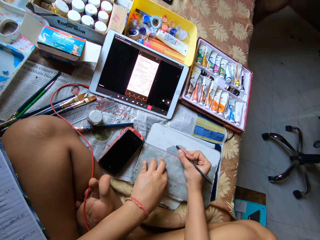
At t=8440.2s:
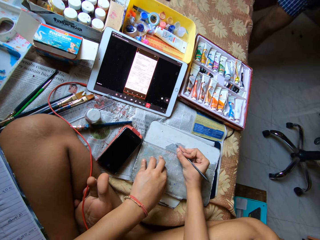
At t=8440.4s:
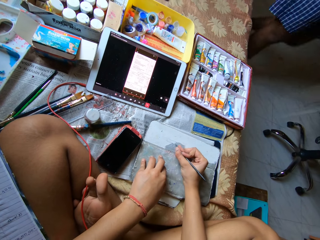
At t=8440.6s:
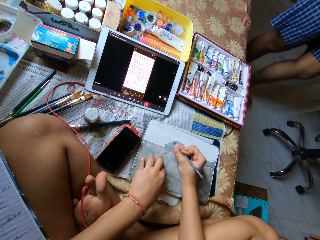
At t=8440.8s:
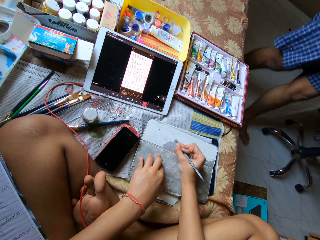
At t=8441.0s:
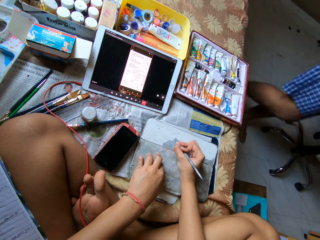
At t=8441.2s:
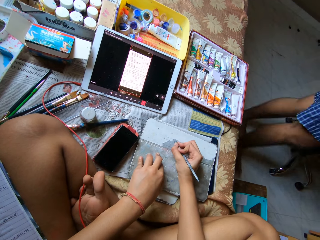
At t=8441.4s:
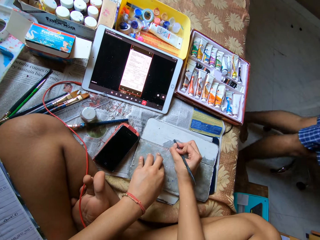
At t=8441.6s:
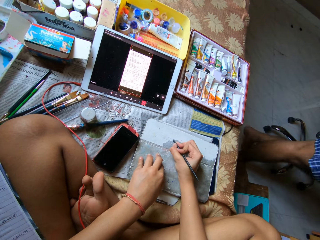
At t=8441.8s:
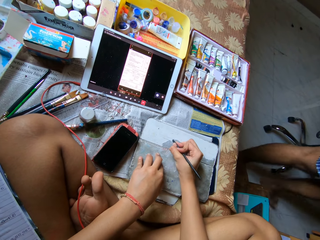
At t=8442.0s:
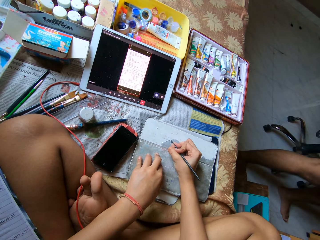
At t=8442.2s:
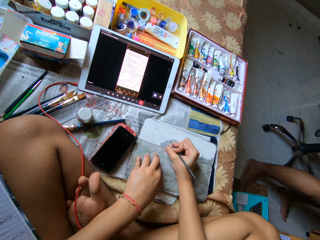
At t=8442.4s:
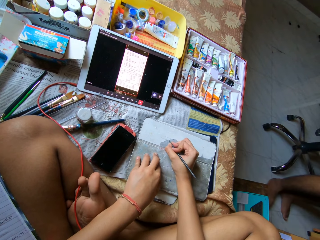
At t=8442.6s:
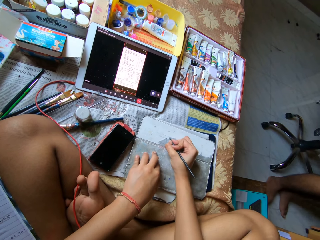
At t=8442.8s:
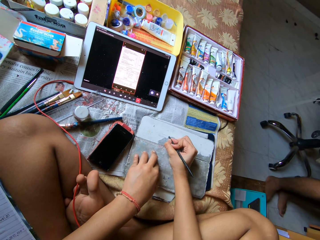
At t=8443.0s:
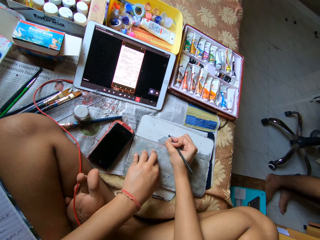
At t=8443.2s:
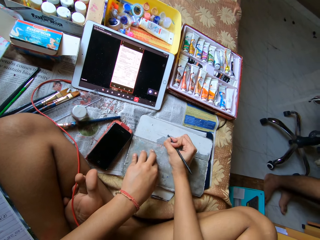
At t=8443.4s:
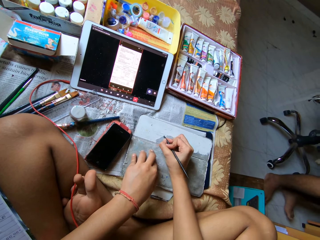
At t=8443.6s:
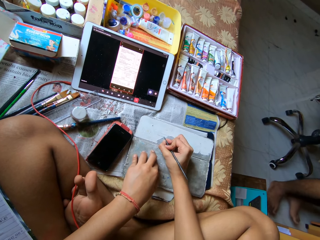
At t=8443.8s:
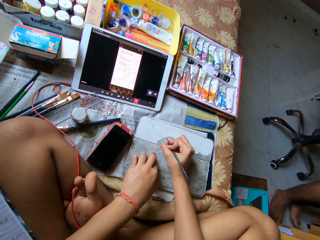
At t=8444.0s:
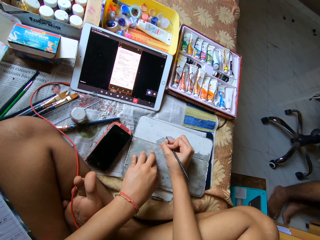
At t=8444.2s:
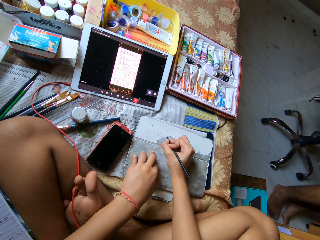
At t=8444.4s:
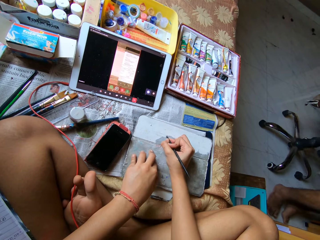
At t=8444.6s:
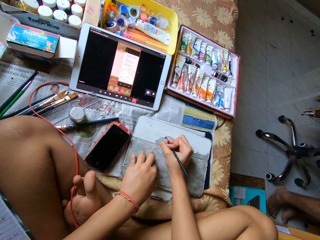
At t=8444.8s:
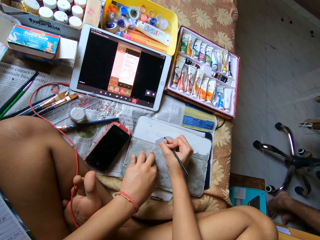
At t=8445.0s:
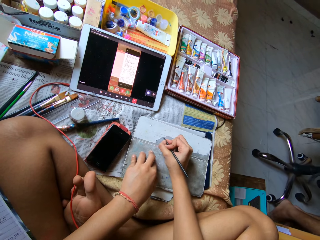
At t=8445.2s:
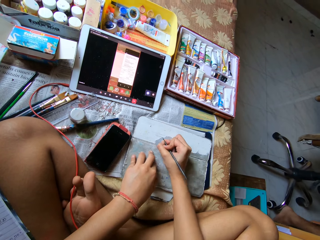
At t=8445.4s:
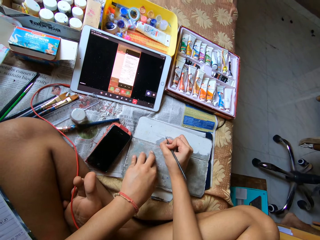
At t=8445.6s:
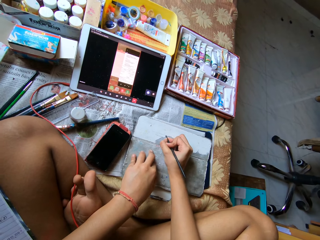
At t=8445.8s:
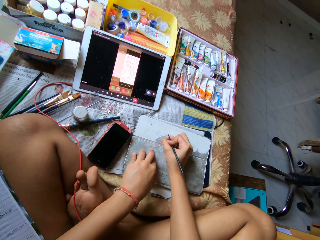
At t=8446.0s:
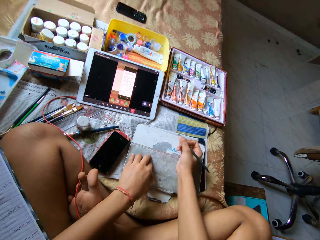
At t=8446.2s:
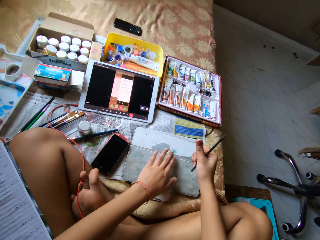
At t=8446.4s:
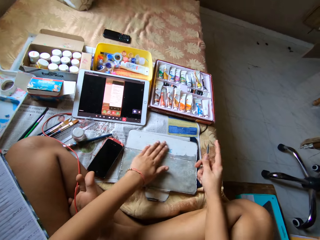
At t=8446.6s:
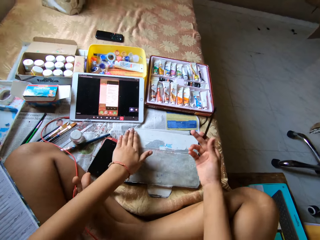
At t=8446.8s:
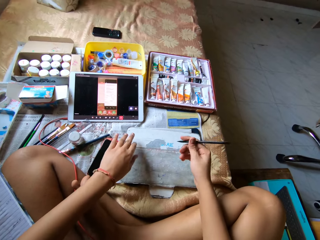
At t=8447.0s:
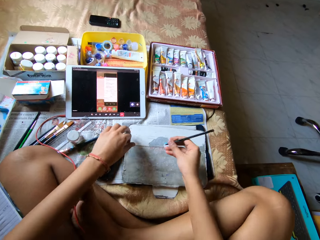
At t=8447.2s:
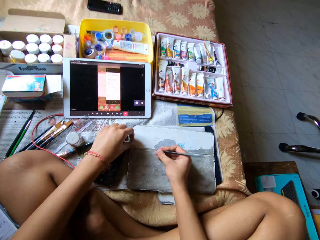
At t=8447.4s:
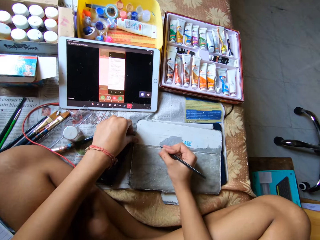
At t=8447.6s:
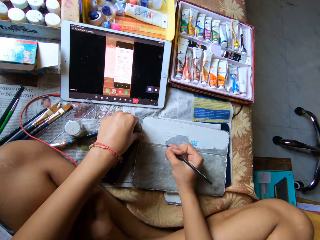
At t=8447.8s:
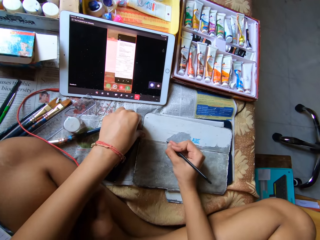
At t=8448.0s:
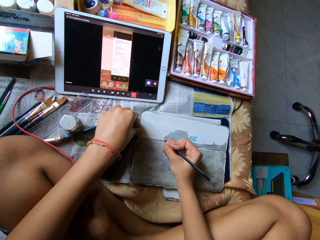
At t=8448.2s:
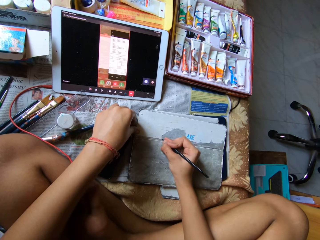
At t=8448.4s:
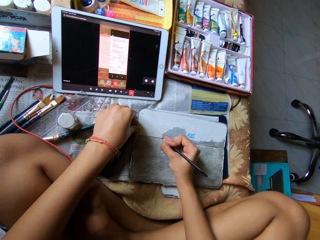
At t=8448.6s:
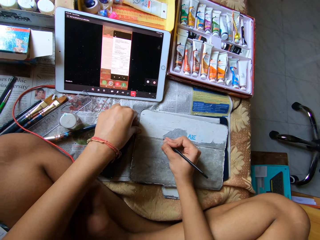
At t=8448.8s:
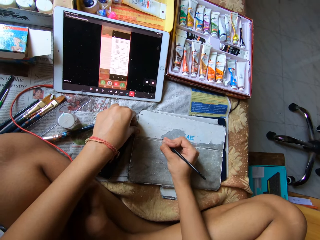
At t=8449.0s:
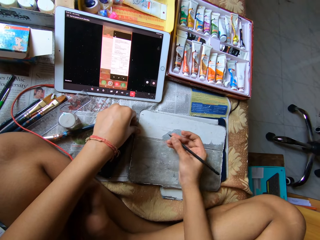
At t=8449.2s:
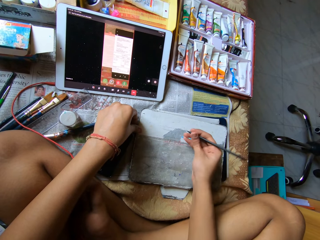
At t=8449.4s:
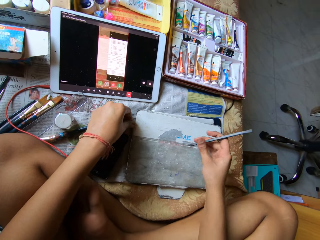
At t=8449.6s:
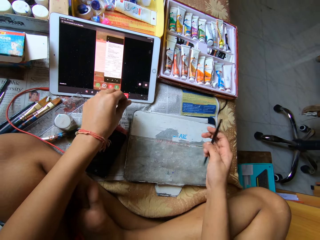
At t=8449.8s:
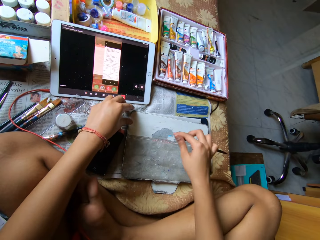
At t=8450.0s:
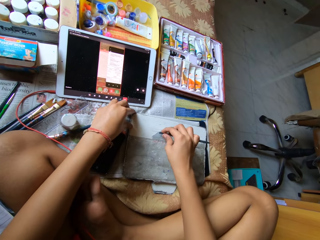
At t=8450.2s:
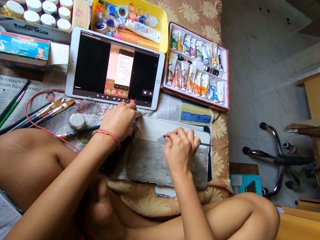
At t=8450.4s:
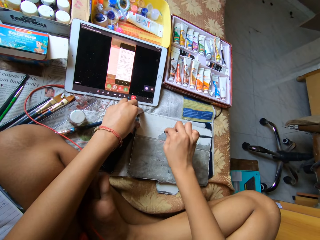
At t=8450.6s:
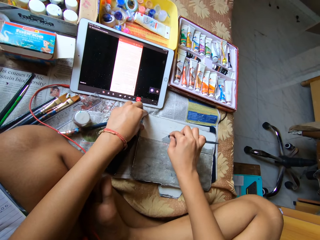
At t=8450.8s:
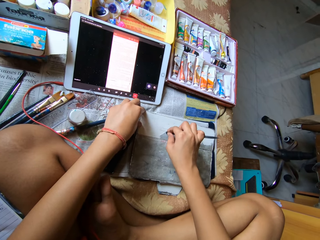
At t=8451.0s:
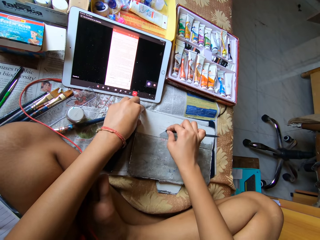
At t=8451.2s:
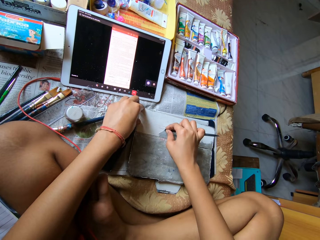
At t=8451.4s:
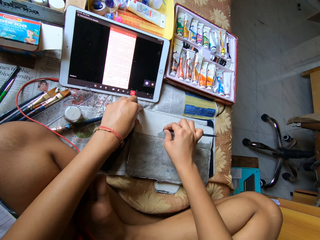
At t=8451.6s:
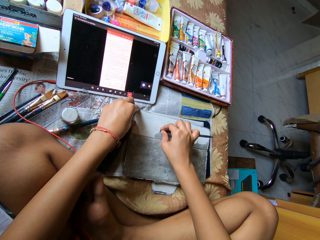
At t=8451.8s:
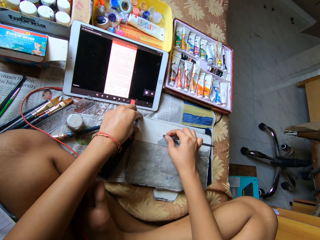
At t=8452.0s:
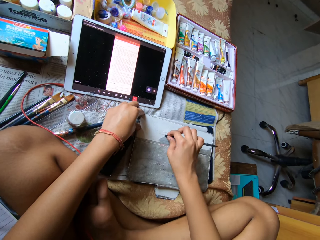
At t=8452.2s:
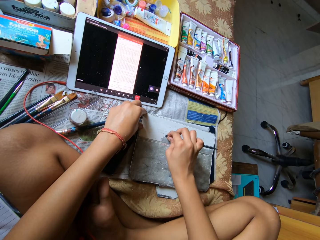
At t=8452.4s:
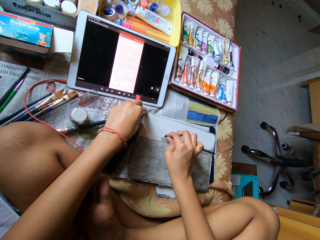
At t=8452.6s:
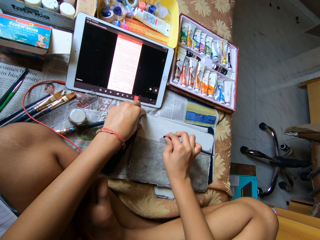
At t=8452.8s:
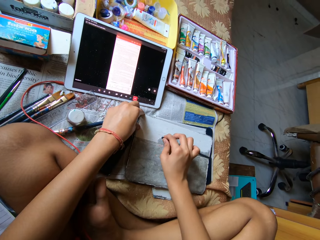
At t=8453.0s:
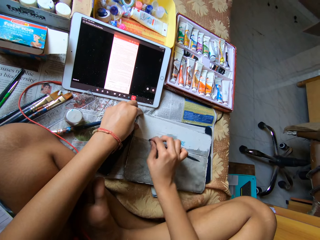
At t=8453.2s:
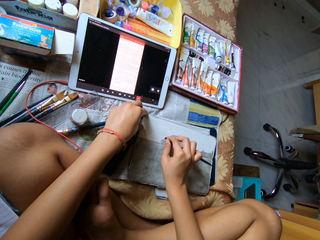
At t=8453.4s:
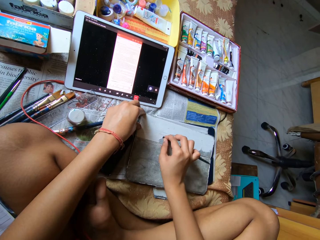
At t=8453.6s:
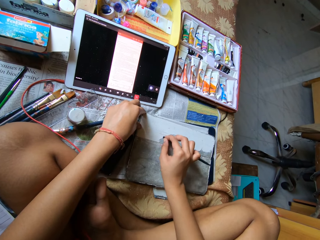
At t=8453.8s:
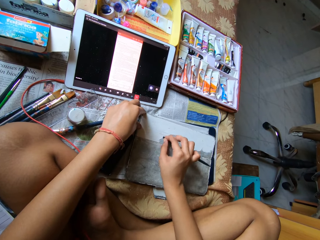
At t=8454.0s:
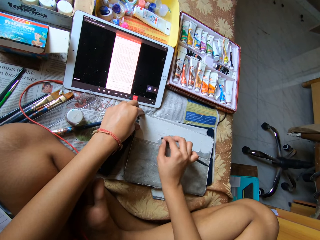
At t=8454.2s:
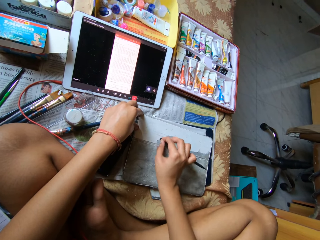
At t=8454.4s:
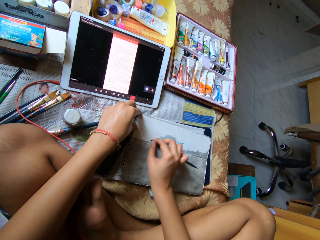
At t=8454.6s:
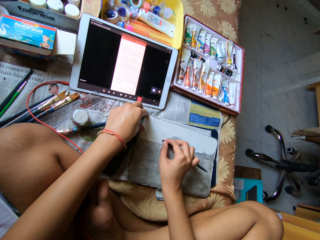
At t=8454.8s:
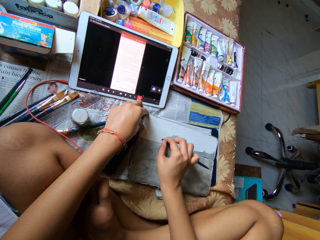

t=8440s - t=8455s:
A person walks around the house. The camera wearer peels off the outer layer of the tablet cover with a chisel or metal scraper. She dusts the tablet cover with her left hand. She flips the metal scraper in her right hand. She peels the skin of the tablet cover with the metal scraper in her right hand. She flips the metal scraper in her right hand. She peels the skin of the tablet cover with the metal scraper in her right hand.

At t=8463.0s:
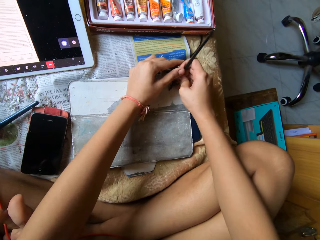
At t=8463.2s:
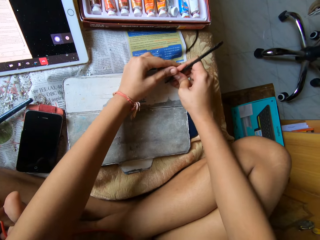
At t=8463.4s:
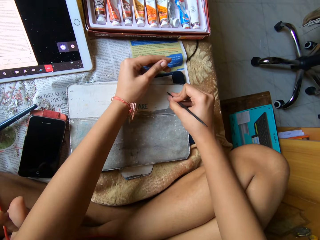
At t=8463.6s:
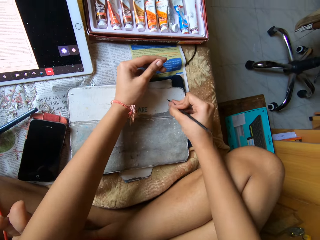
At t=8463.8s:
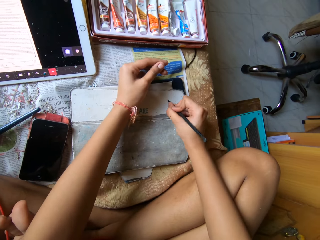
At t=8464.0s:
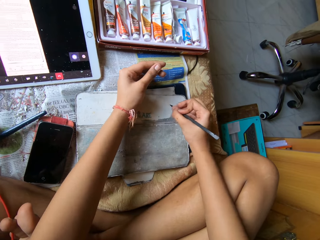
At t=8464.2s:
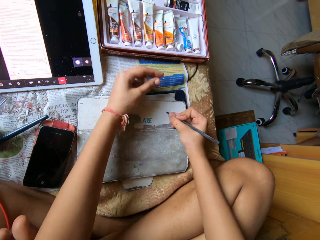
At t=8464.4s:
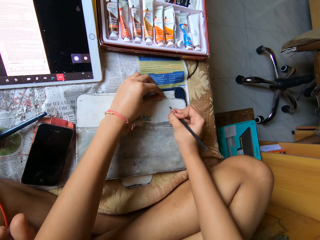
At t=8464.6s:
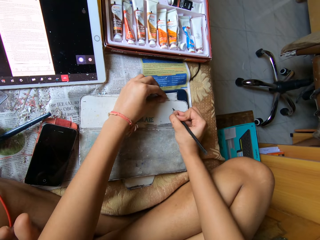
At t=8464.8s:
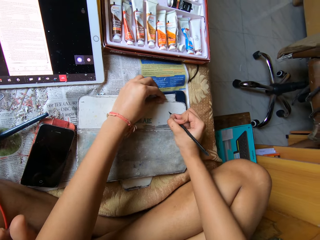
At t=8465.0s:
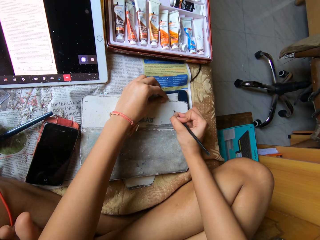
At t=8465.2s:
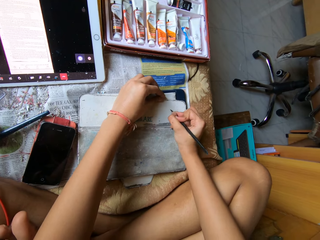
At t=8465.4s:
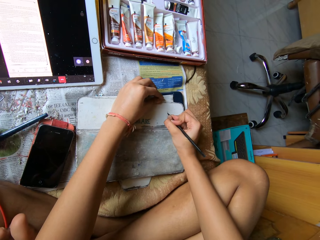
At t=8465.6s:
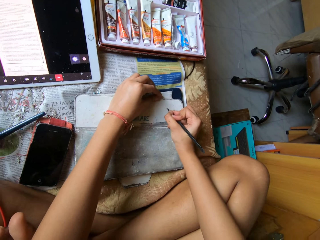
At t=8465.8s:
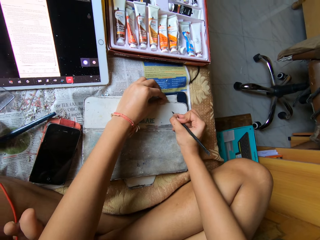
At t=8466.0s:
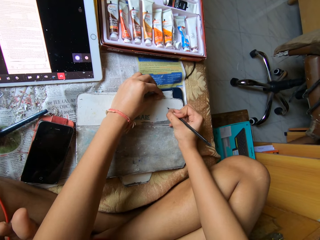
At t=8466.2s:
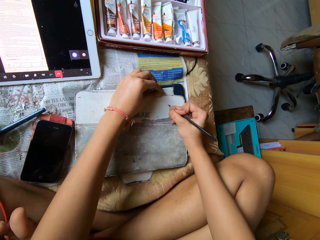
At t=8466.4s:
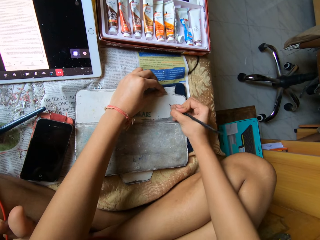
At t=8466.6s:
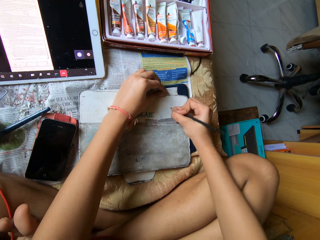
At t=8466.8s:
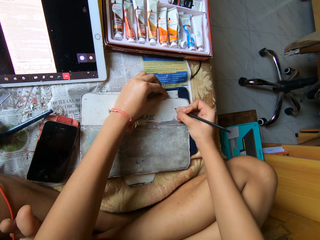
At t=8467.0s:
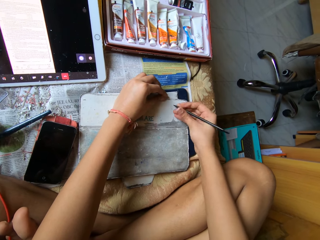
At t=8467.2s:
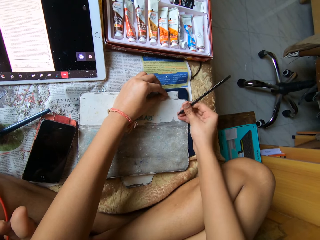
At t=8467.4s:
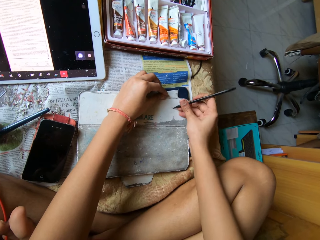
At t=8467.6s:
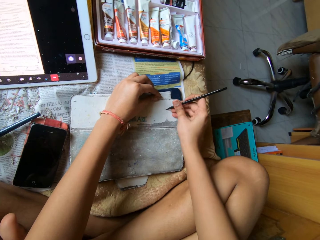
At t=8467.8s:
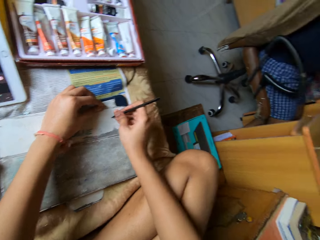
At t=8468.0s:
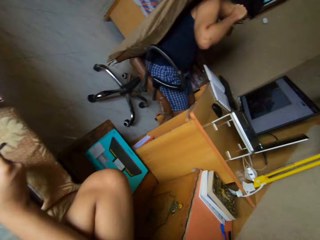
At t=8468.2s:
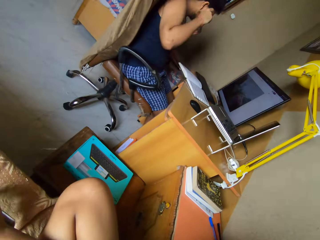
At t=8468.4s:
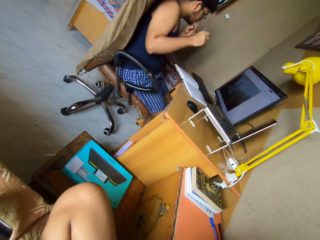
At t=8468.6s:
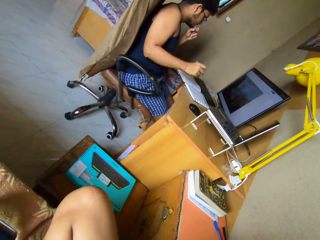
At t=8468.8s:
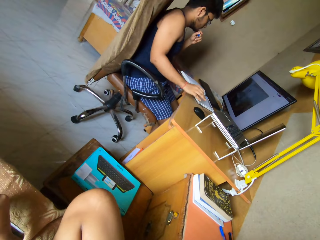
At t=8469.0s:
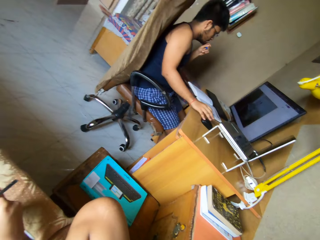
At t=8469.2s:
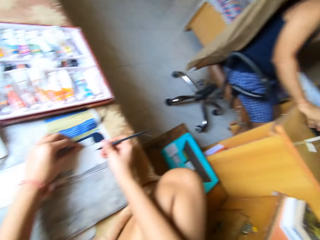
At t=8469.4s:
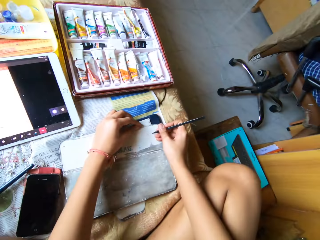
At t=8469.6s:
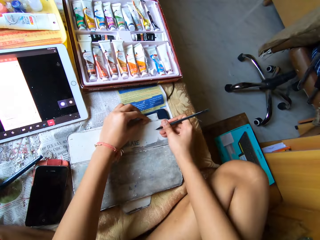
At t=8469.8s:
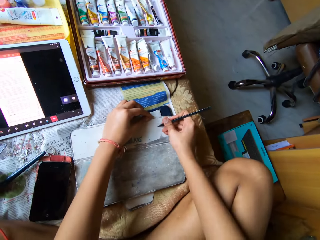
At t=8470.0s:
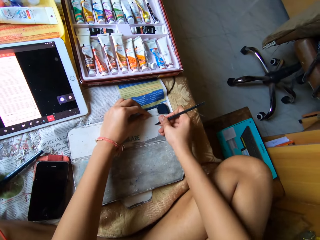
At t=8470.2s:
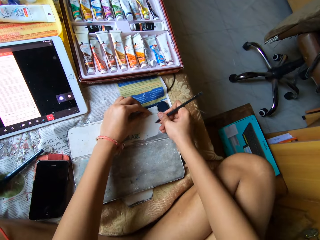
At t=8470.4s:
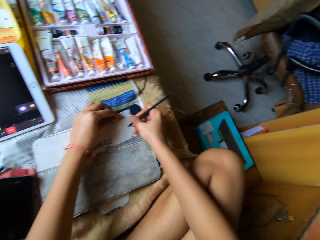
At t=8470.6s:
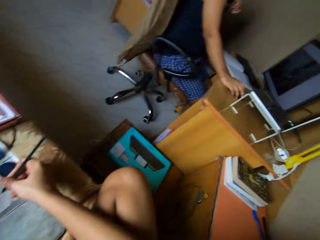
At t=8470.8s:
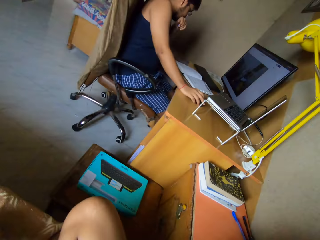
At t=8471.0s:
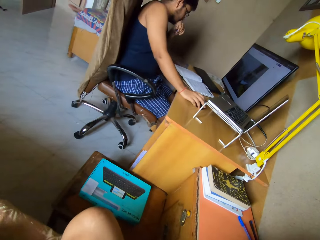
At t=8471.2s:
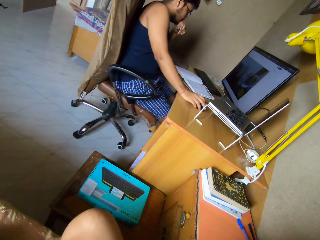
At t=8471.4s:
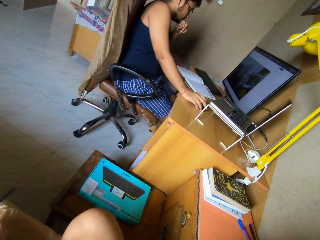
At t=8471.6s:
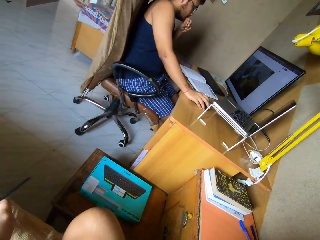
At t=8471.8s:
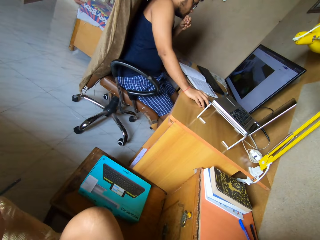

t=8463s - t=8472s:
The camera wearer holds the metal scraper or chisel with both hands. She peels the skin of the tablet cover with the metal scraper in her right hand. She touches the tablet cover with her left hand. She looks around the house. She stares at a man. The man places his right hand on a mouse on a table. The camera wearer looks around the house. She peels off the outer layer of the tablet cover with the chisel. She looks around the house. She stares at the man.
